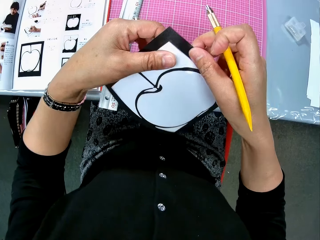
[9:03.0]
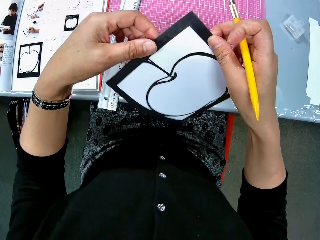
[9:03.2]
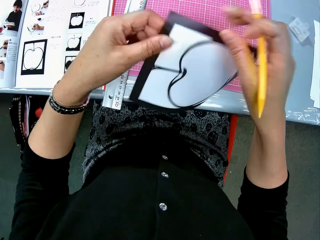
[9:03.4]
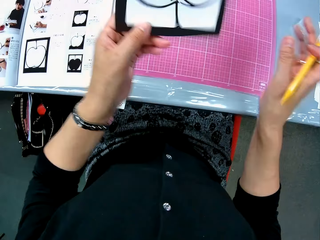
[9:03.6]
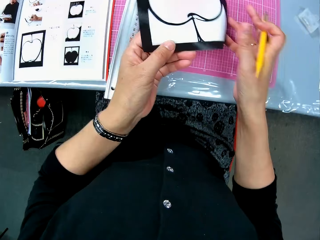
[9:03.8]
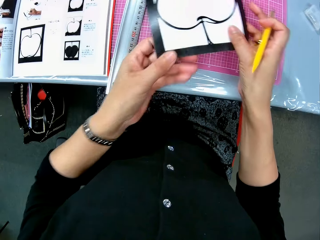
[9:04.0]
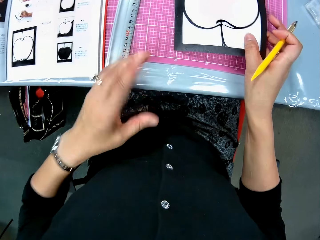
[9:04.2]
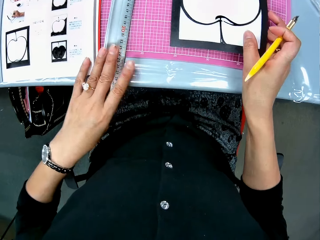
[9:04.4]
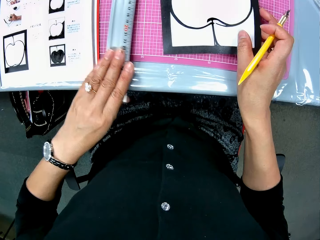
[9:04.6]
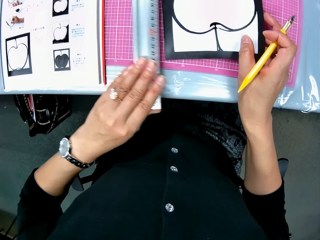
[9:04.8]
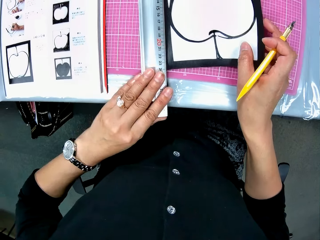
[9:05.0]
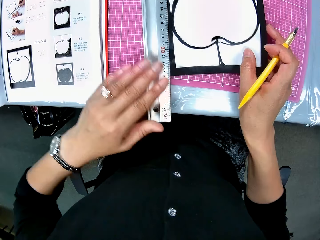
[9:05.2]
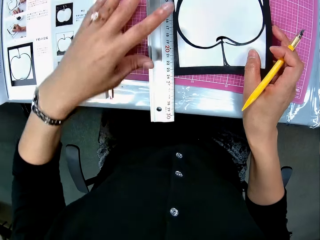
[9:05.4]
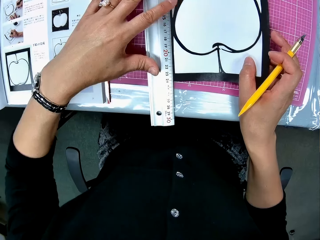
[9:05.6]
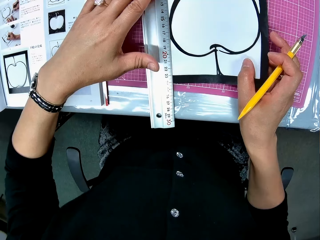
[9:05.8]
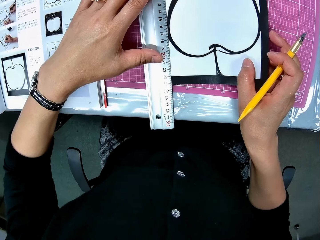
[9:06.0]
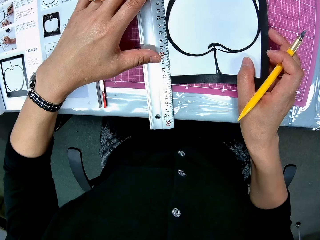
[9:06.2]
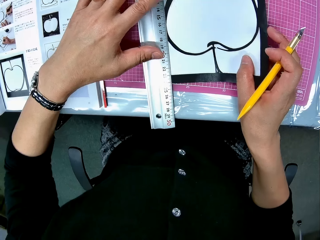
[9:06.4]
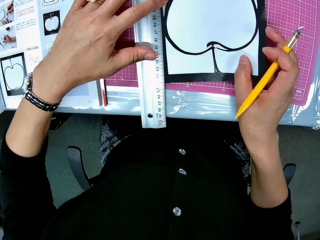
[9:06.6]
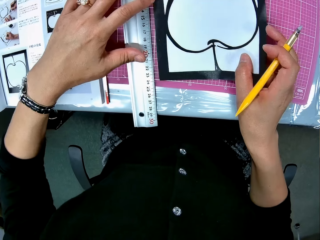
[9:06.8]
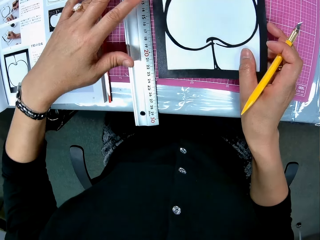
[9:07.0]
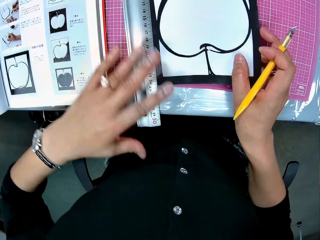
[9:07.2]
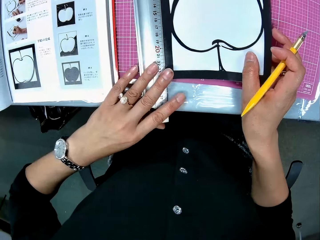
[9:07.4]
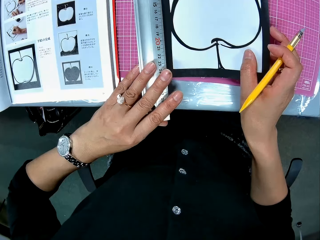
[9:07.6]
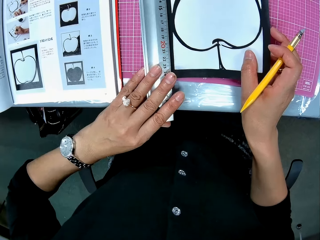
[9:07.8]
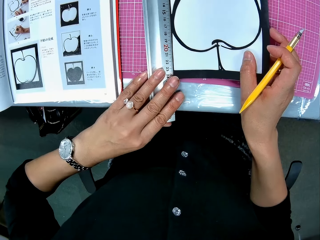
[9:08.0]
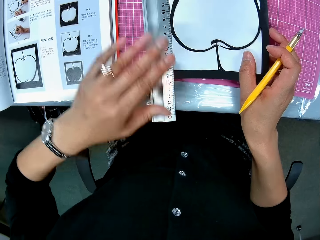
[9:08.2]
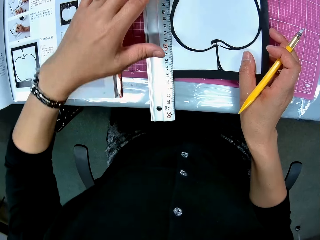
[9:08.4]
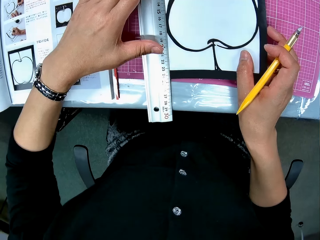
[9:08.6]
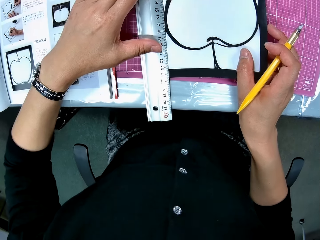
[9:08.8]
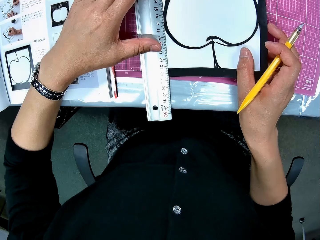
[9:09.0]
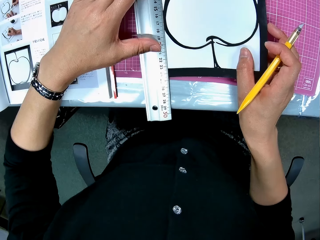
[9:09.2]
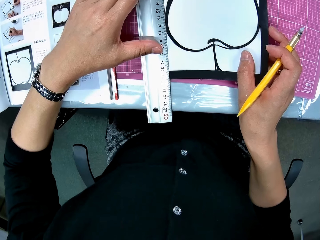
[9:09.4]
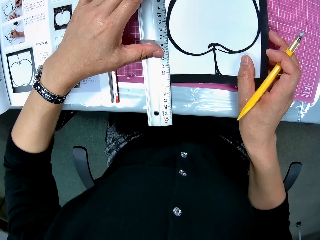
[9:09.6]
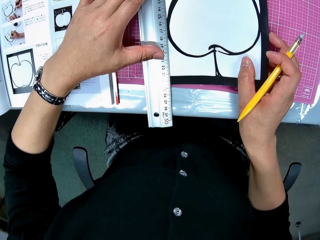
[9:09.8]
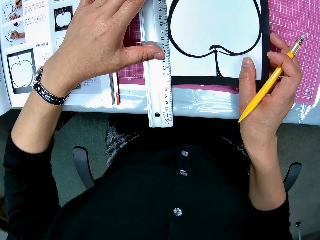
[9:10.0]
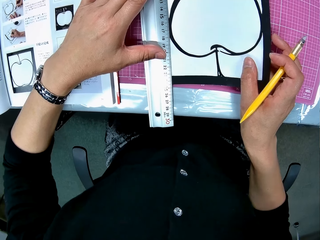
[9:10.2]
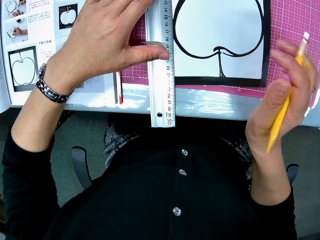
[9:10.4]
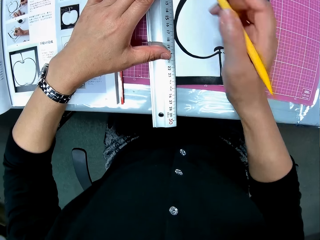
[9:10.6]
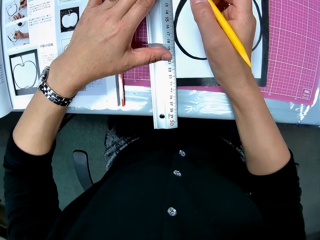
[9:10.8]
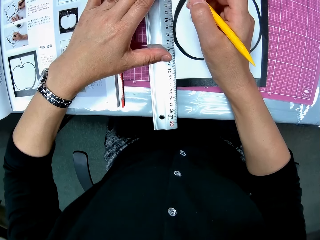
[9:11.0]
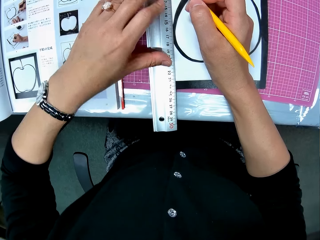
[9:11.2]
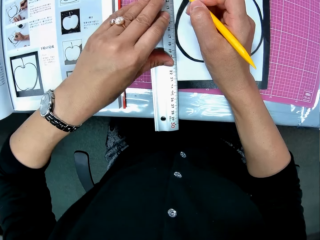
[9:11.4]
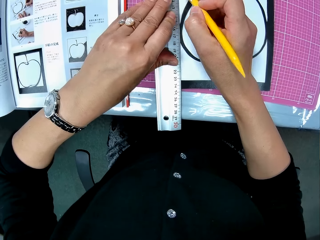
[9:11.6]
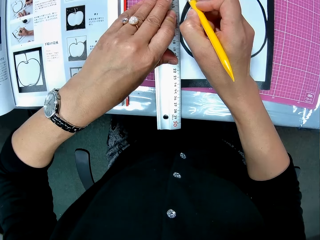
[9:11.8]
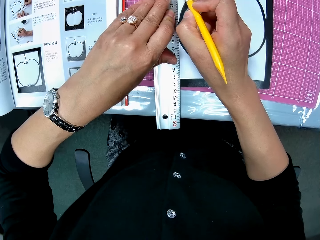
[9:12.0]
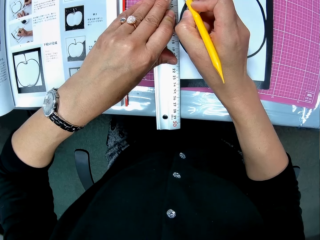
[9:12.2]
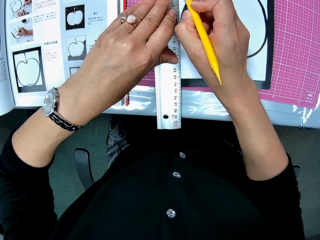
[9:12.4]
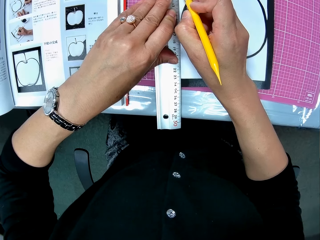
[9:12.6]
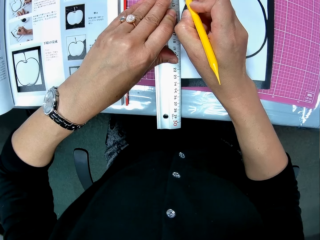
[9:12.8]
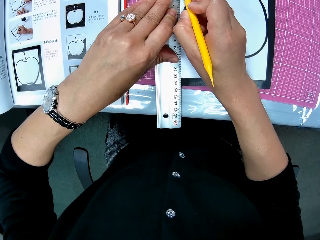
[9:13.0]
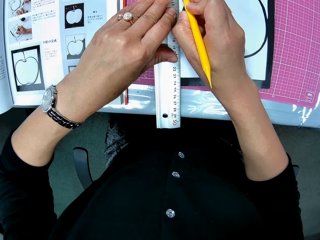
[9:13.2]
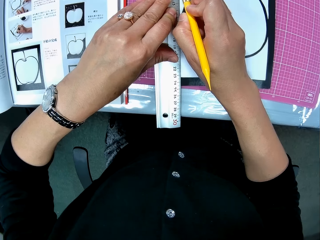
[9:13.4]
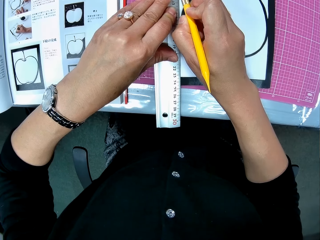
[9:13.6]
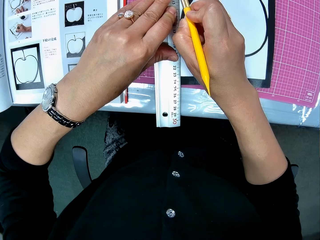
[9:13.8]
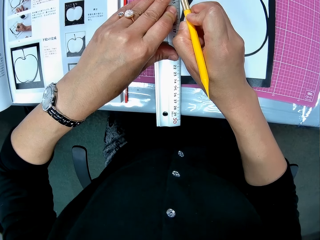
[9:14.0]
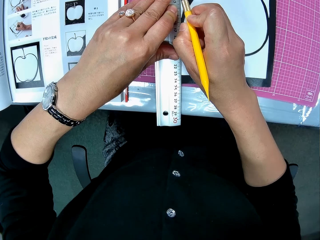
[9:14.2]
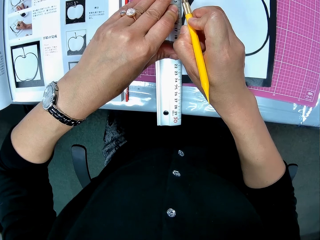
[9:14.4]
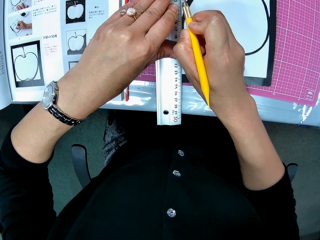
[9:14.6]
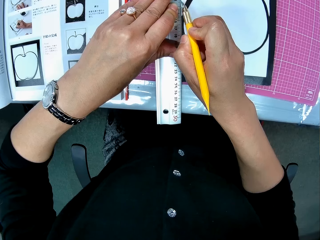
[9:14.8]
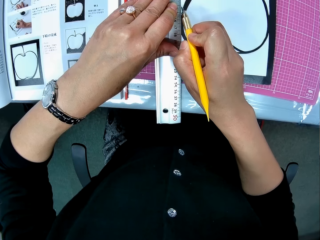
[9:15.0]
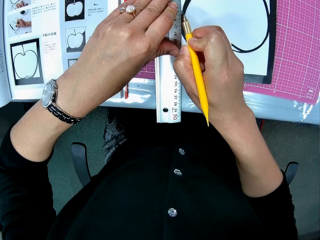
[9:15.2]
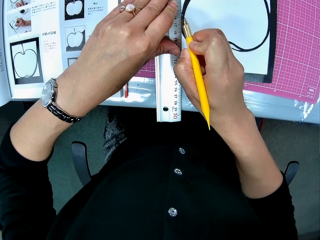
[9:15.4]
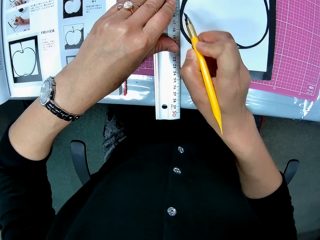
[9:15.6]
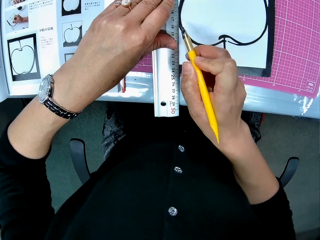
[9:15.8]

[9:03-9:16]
The camera wearer places the drawing sheet on the table. They place the ruler on the drawing book on the table. They measure the craft paper. They cut out part of the drawing sheet with the cutter.

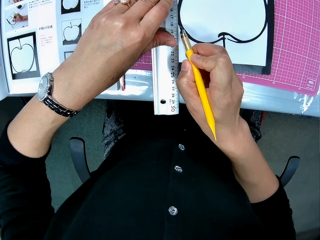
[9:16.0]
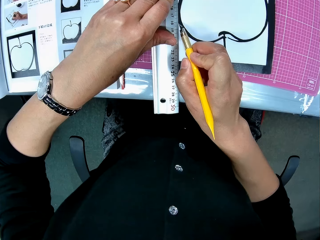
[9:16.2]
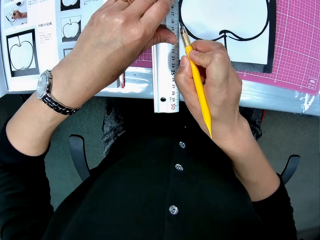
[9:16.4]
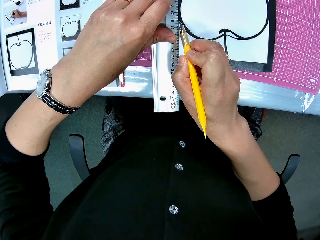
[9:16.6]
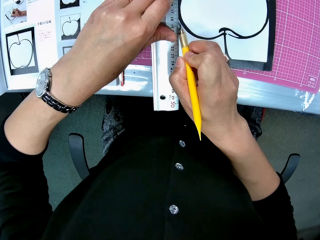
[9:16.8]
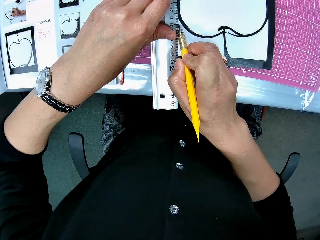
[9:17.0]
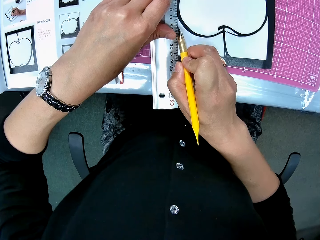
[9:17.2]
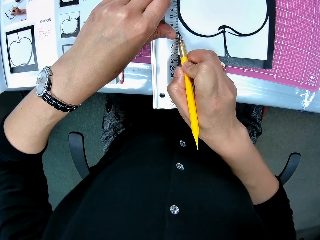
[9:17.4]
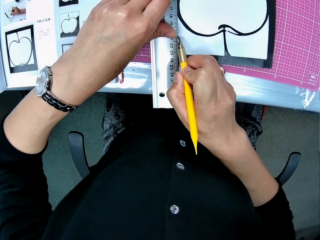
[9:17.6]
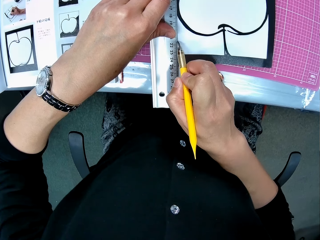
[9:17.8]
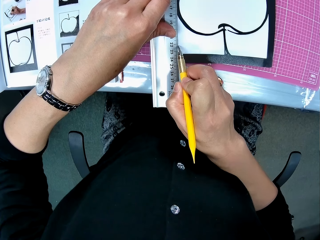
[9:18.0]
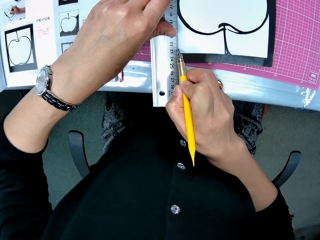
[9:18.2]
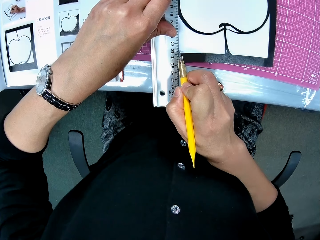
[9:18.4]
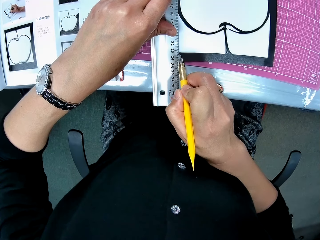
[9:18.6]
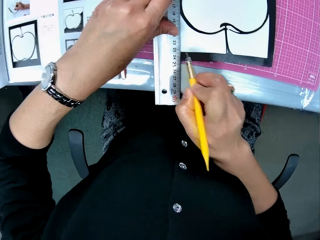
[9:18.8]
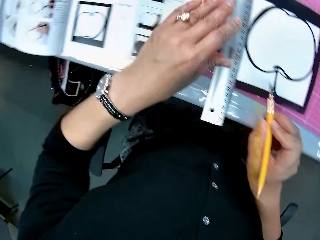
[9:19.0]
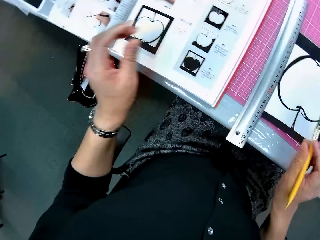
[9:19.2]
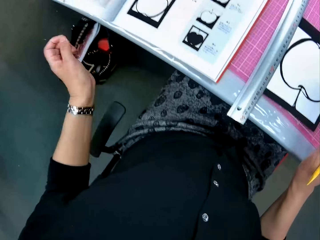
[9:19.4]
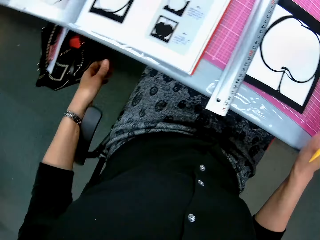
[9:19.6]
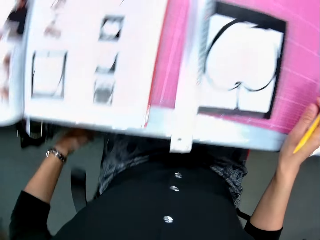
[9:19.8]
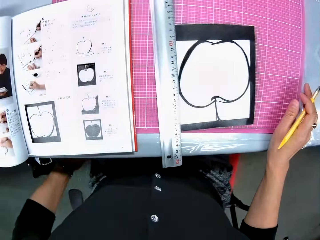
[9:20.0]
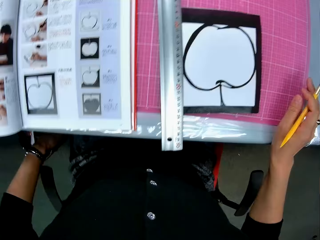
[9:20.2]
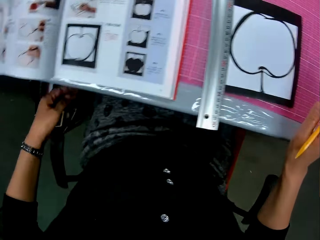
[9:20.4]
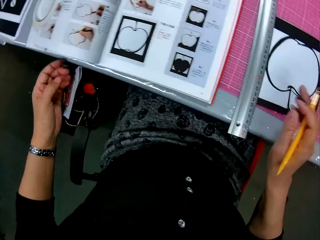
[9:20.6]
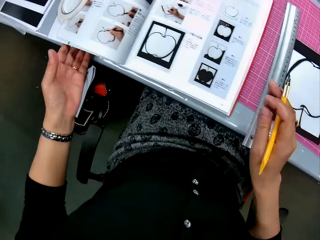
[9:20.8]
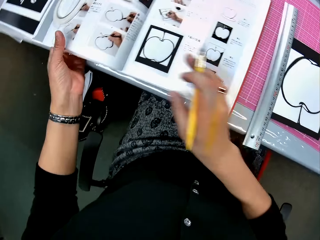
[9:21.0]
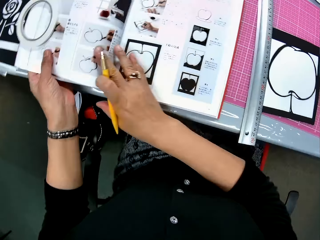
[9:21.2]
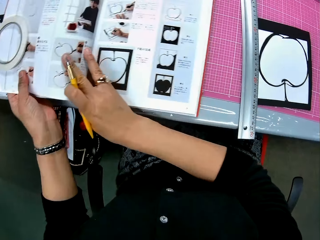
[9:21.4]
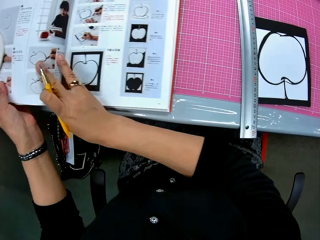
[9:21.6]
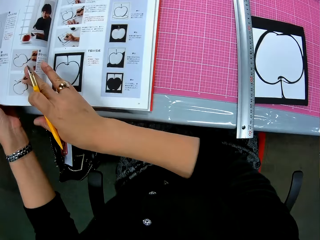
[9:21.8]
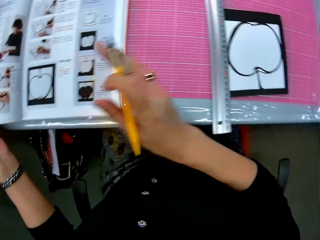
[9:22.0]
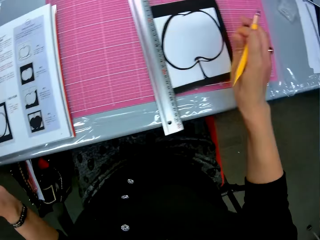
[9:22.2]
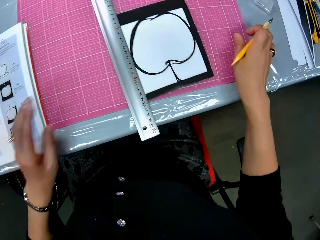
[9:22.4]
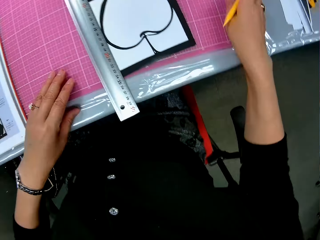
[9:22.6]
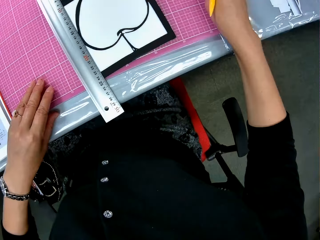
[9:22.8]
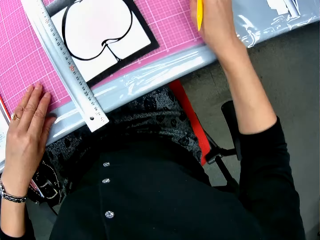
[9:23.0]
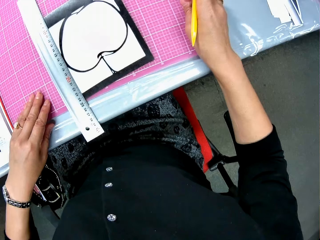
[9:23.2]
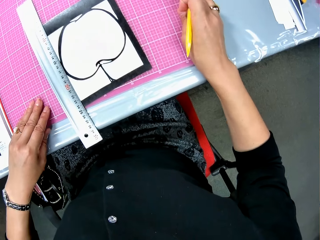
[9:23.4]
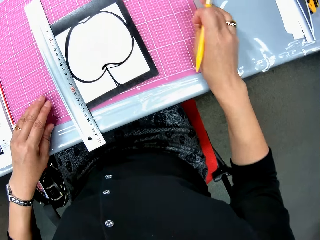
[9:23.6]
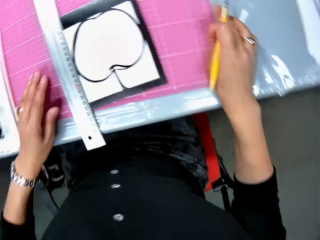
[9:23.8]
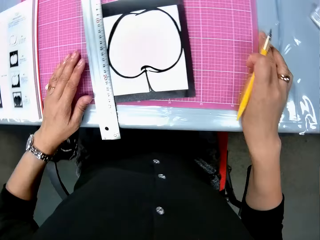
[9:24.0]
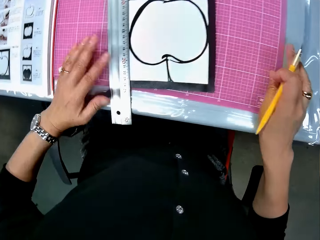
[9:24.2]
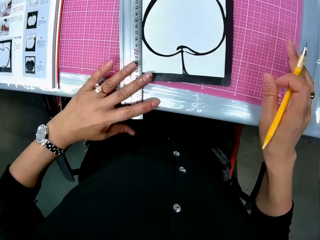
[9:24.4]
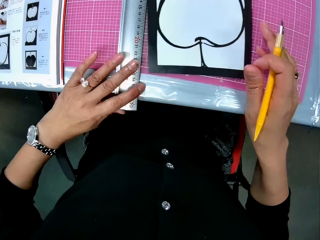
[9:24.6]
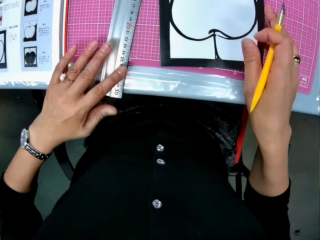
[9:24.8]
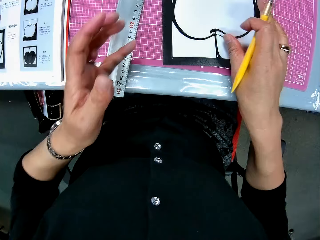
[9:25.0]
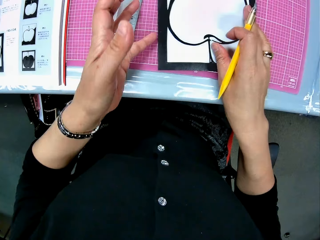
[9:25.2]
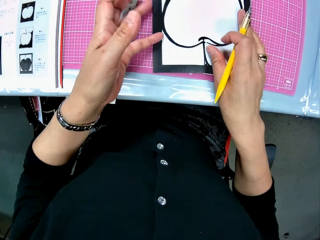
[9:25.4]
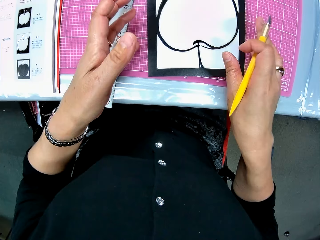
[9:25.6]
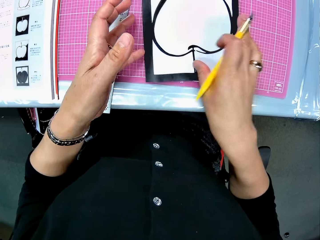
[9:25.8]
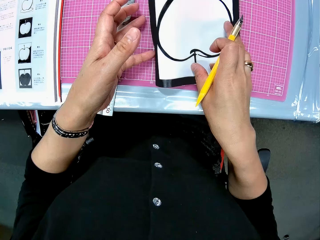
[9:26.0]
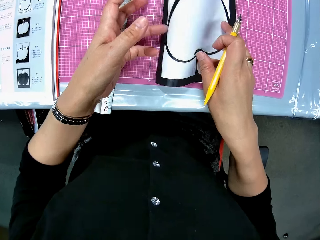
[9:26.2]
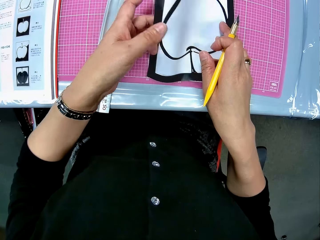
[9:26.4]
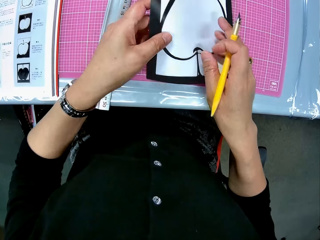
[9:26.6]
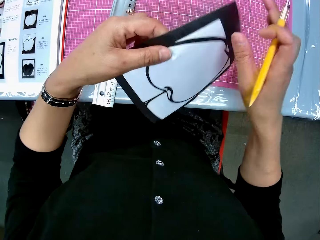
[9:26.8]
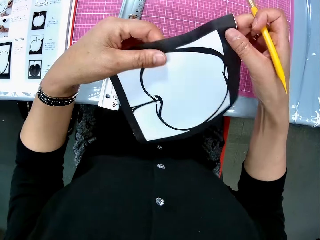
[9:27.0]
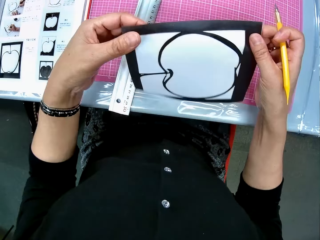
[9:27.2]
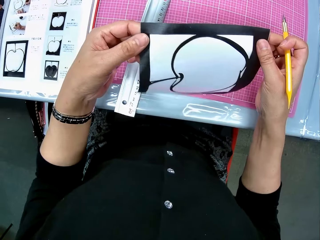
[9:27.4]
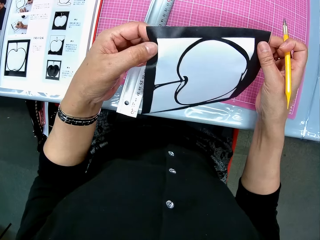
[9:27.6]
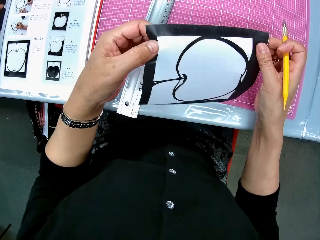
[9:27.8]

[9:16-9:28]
The camera wearer lifts their hand from the paper. They slightly move the book on the table with their hands. They hold the book. They slightly move the board on the table with their hands. They slightly move the ruler on the drawing sheet with their left hand. They pick up the drawing sheet from the table. They turn the paper.
